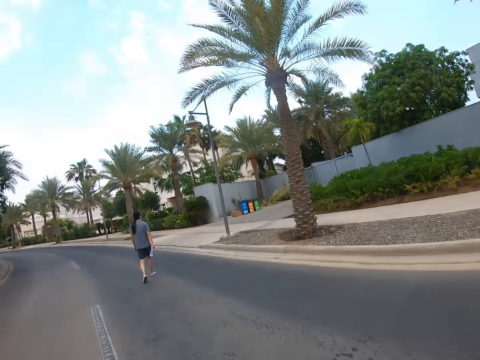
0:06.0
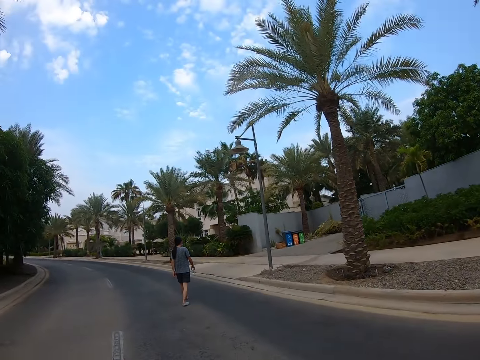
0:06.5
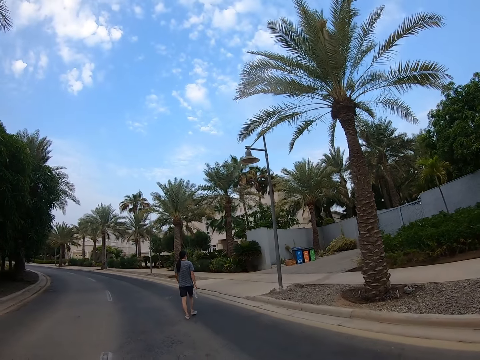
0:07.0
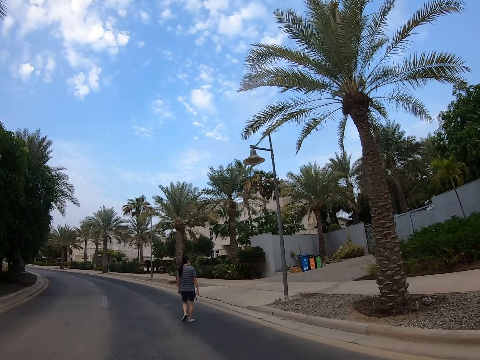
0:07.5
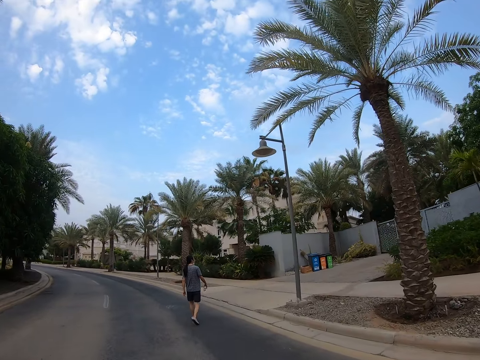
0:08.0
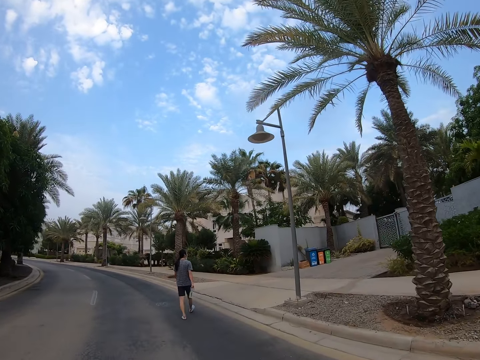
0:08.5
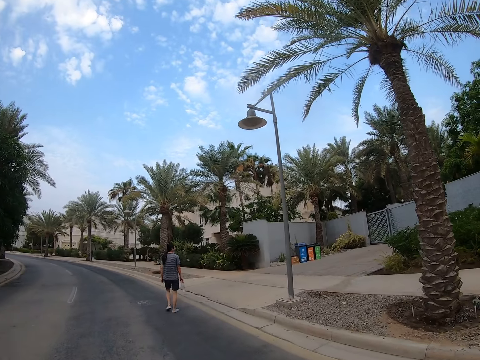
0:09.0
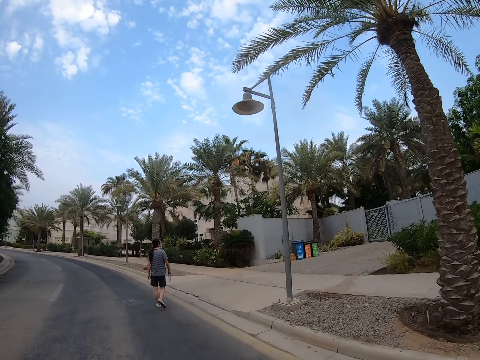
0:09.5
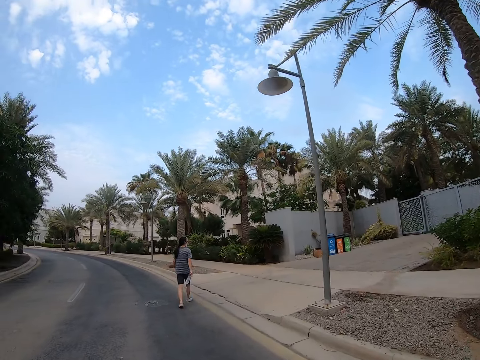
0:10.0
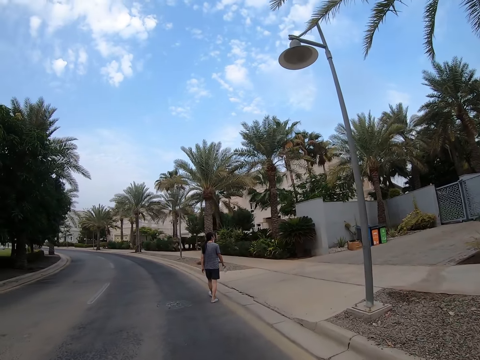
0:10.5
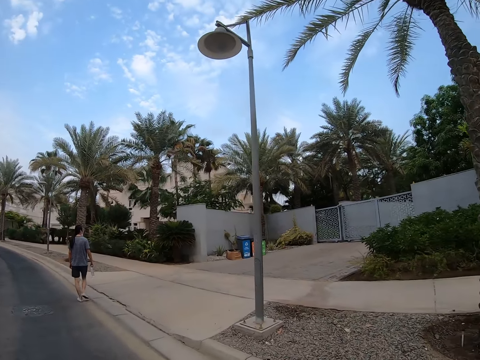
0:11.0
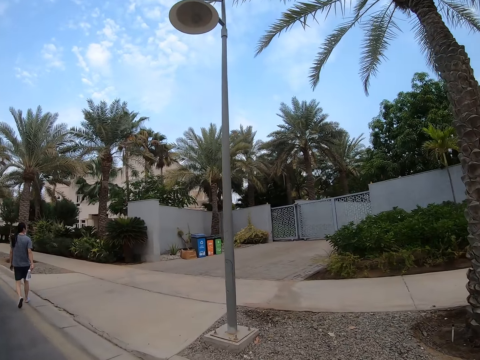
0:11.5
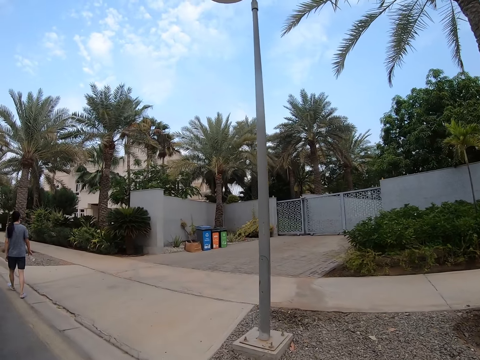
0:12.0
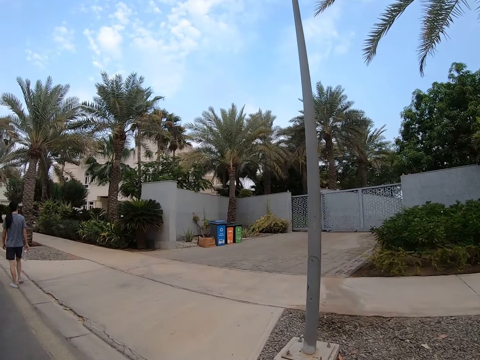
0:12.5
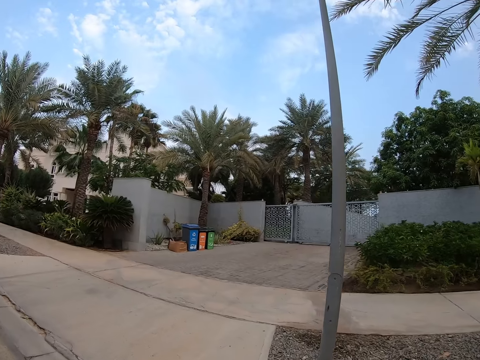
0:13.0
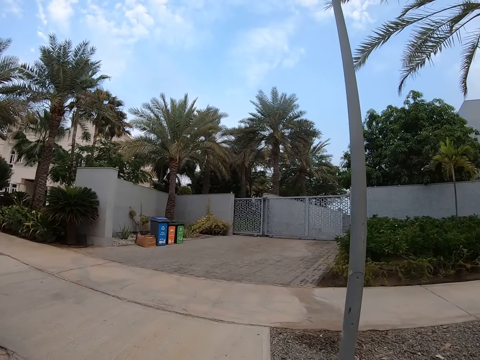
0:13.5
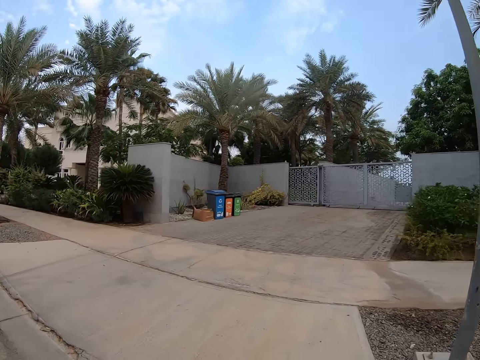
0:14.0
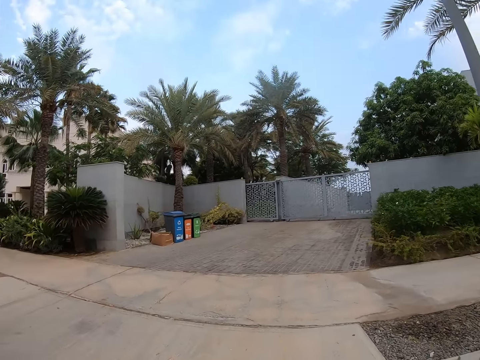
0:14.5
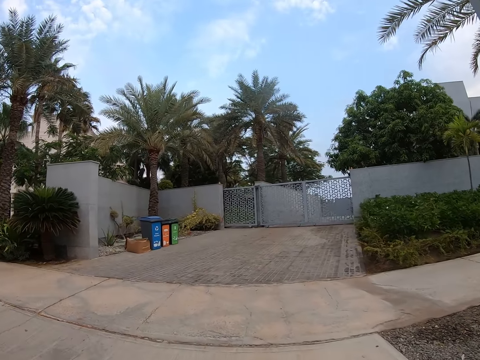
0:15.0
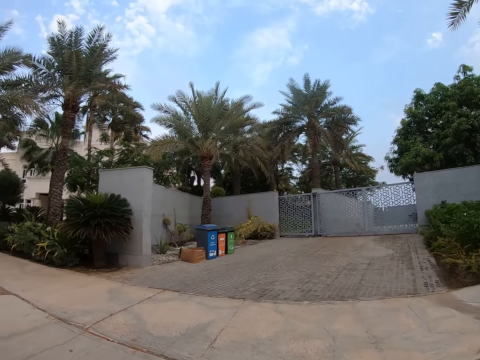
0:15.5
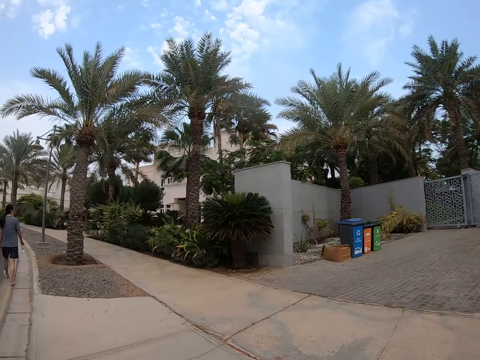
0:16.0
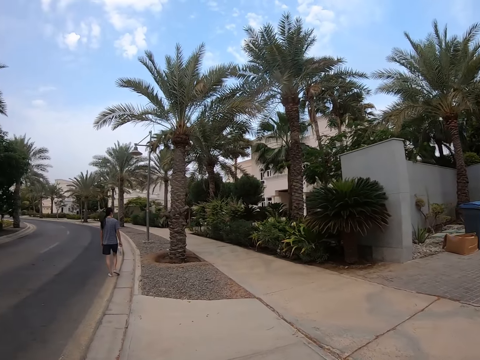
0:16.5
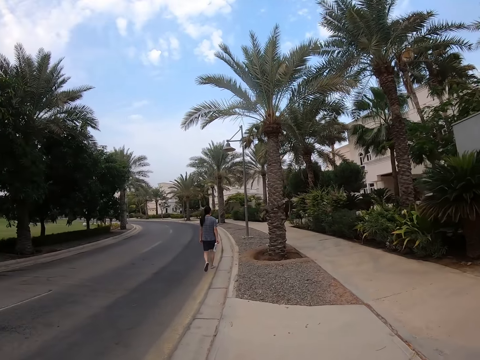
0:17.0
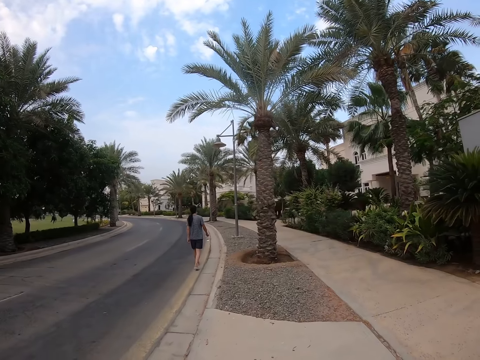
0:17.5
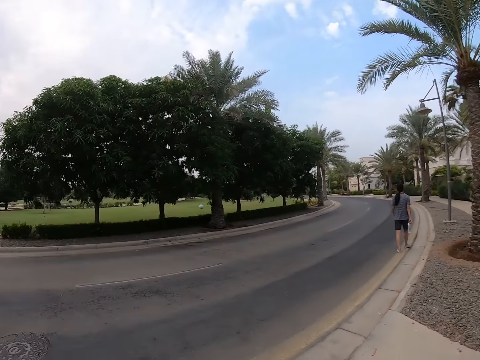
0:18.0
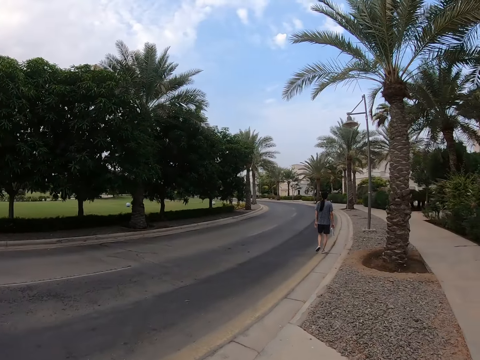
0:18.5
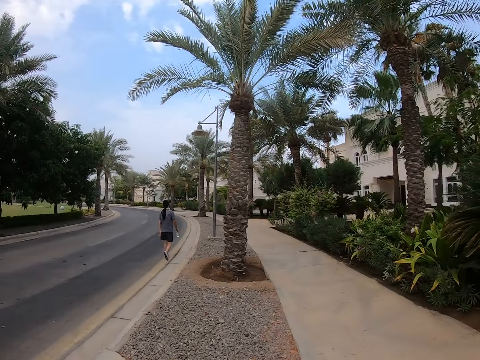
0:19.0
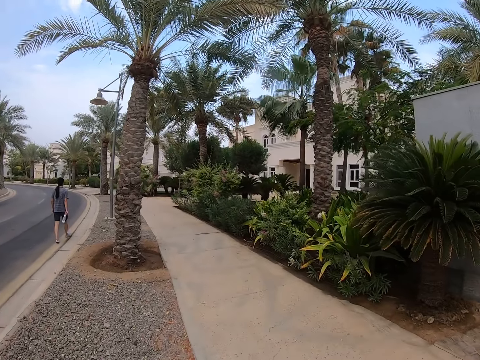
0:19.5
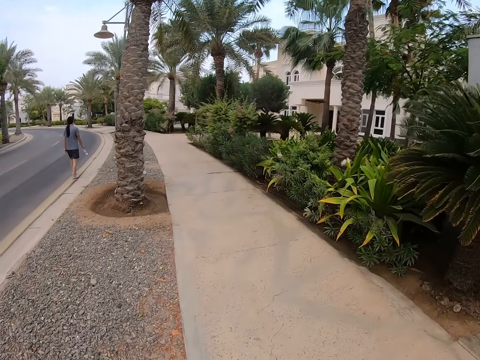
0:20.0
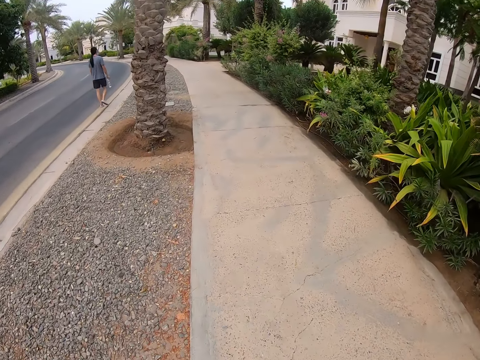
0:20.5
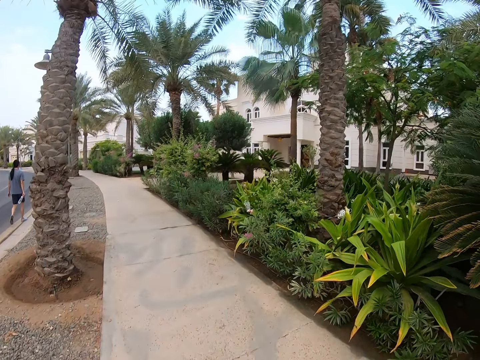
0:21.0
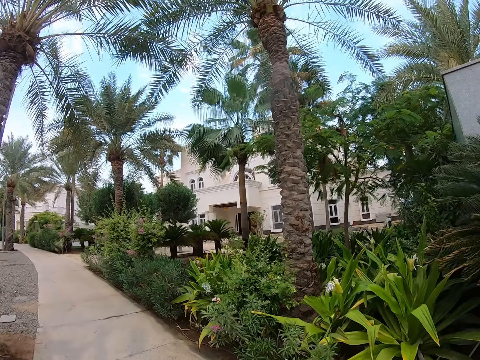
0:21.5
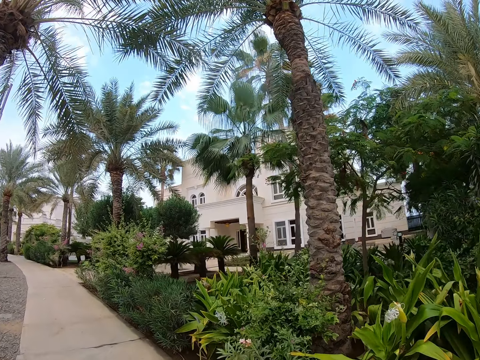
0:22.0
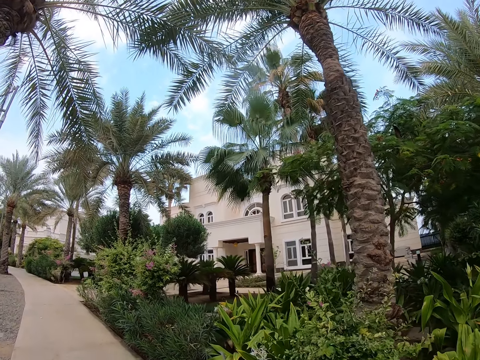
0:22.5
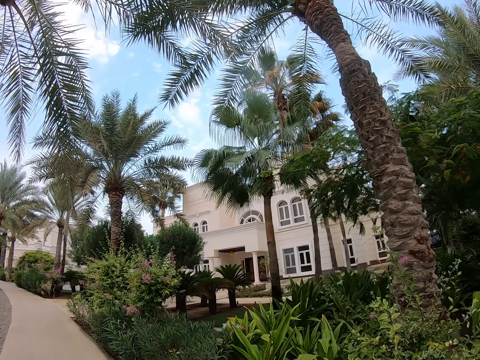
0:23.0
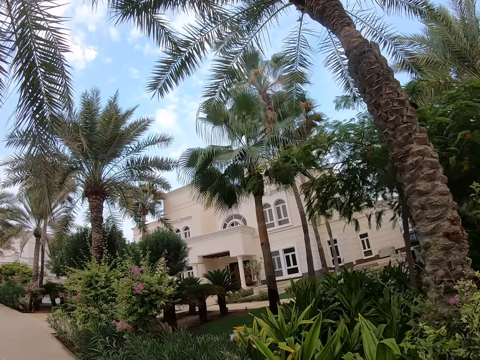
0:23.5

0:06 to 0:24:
The camera wearer walks on the road. They stare around the road. They walk on the sidewalk.

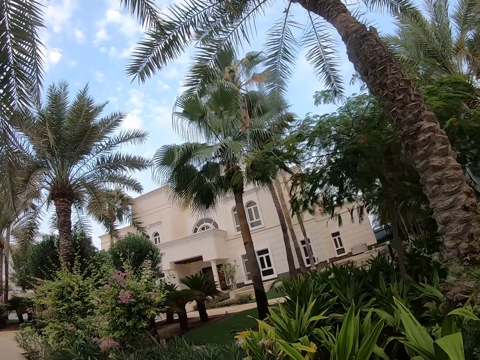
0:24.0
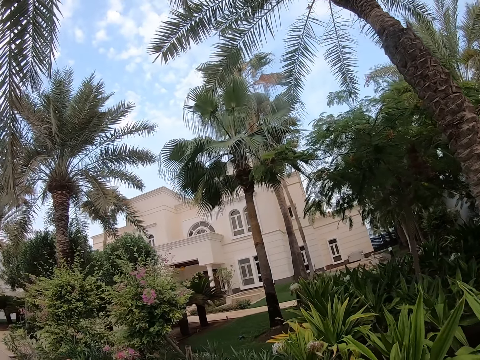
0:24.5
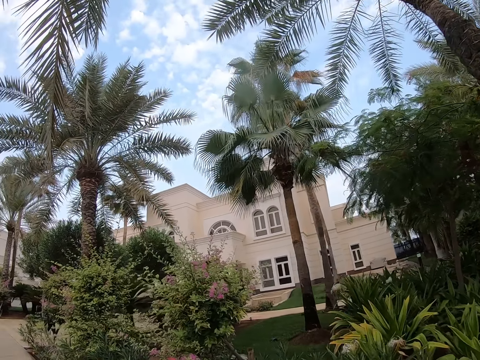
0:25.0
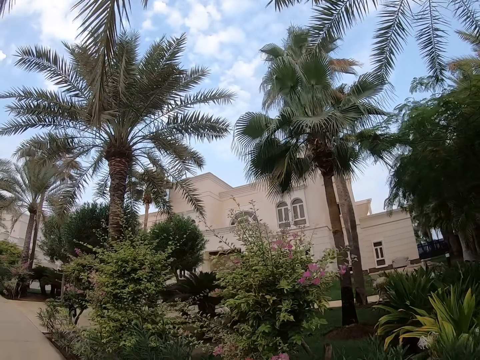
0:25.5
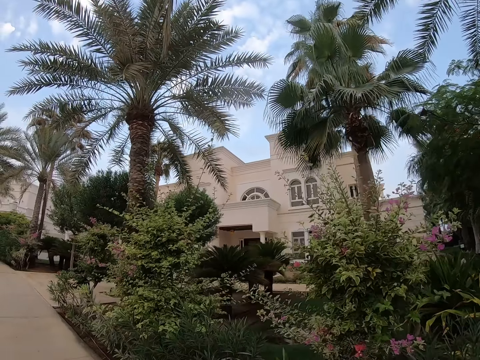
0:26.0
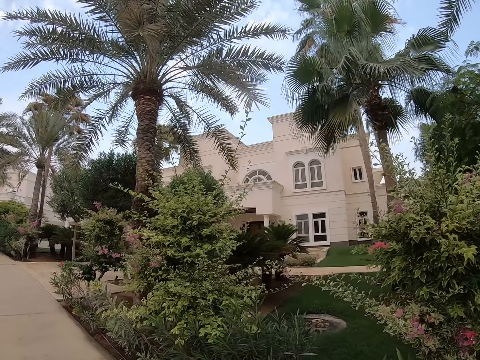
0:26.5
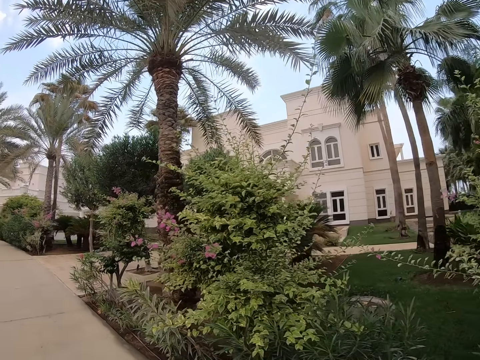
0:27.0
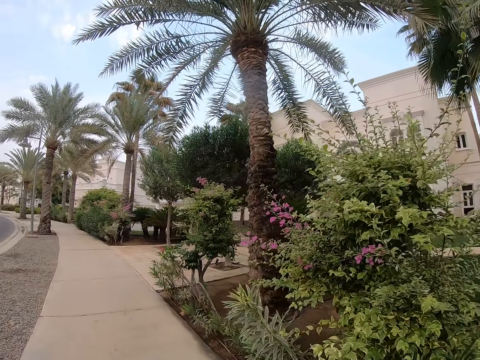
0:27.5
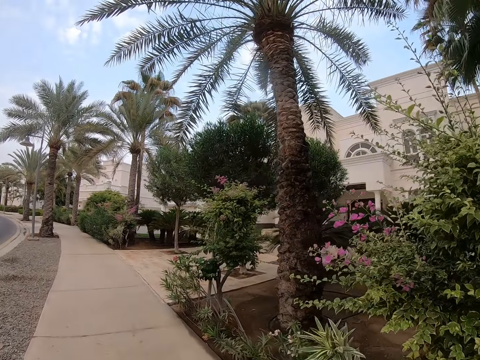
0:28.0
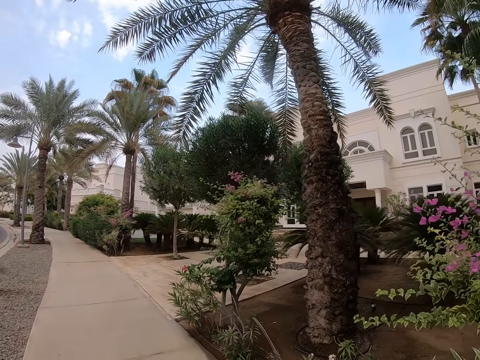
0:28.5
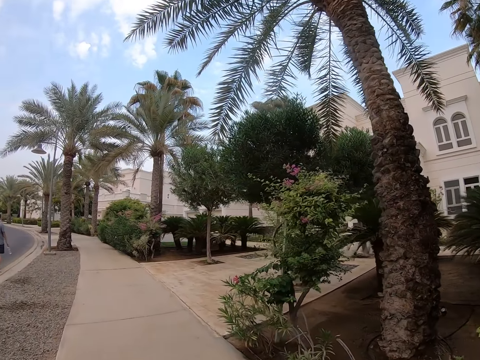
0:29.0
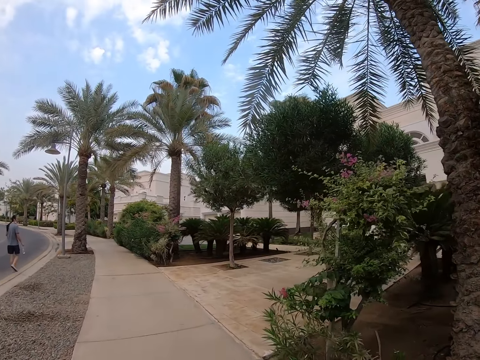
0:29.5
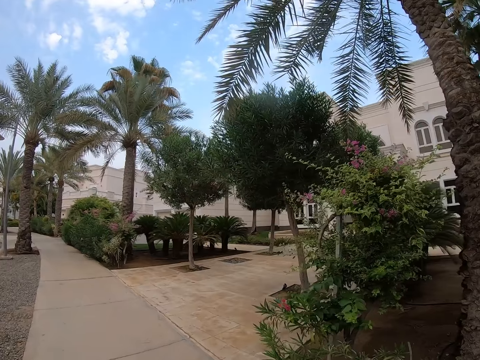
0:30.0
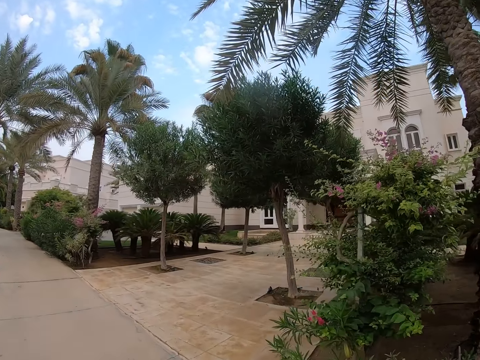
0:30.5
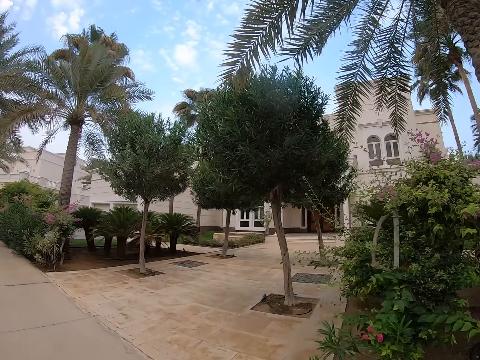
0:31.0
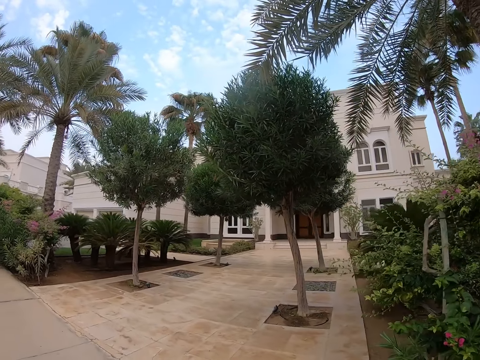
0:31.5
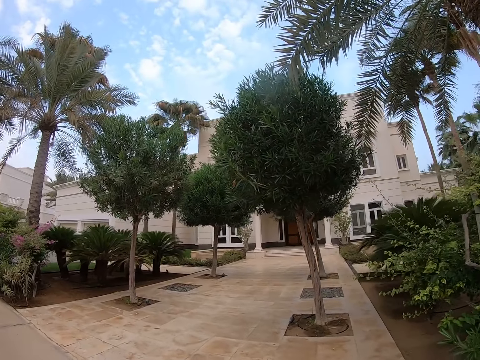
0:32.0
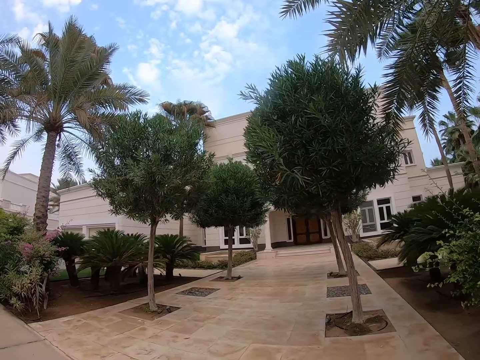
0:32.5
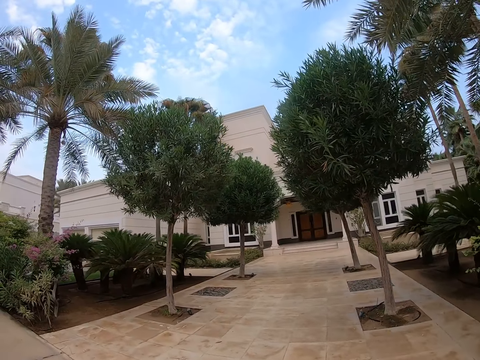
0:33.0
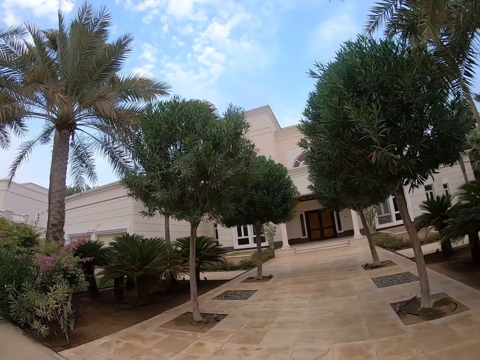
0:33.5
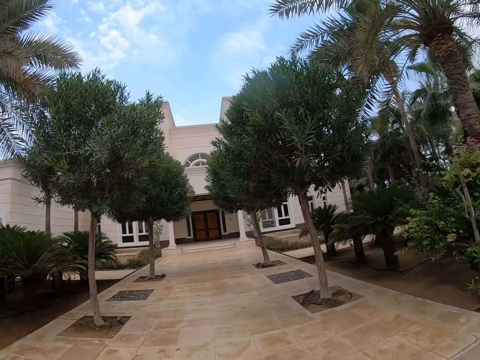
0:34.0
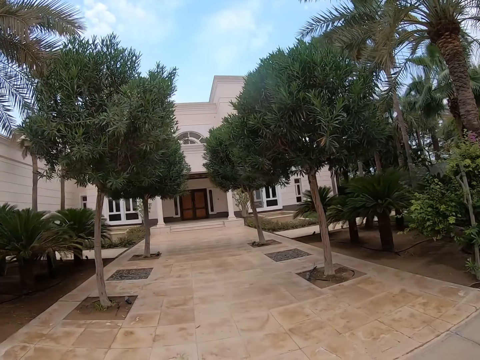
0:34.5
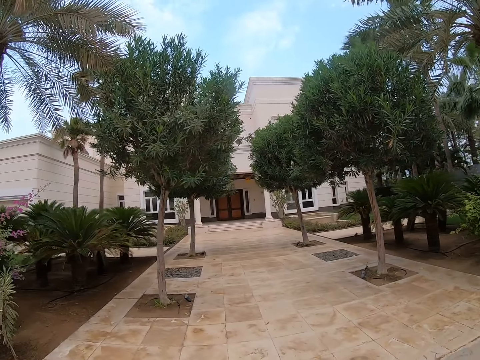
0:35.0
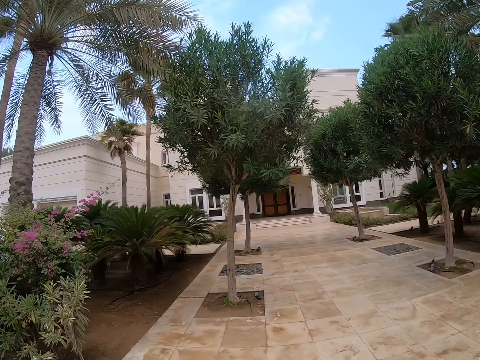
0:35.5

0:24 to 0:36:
The camera wearer looks around the houses.
